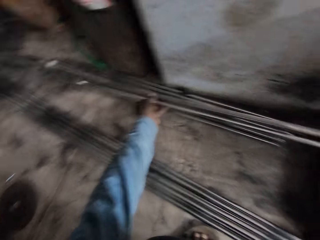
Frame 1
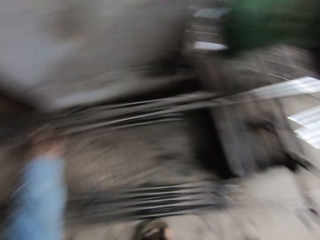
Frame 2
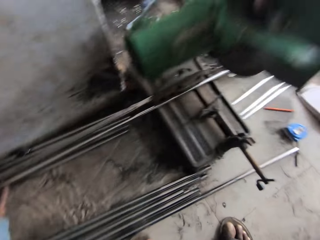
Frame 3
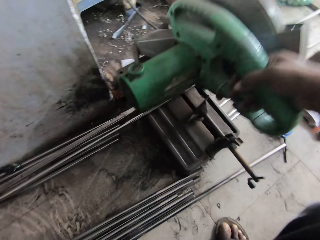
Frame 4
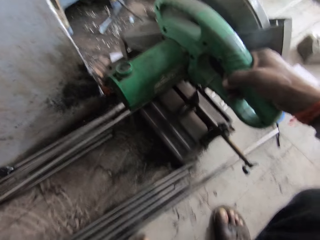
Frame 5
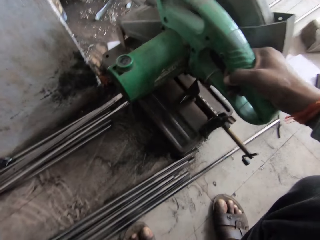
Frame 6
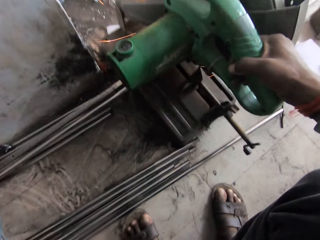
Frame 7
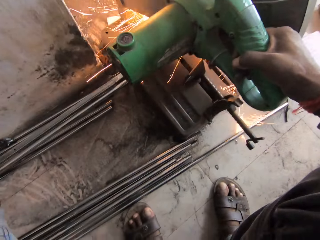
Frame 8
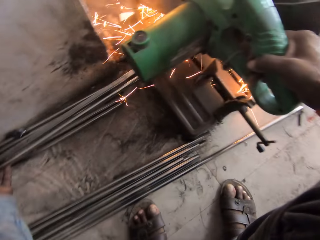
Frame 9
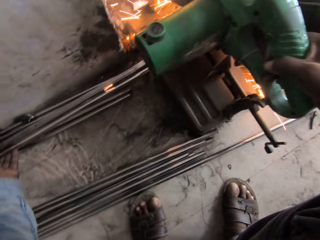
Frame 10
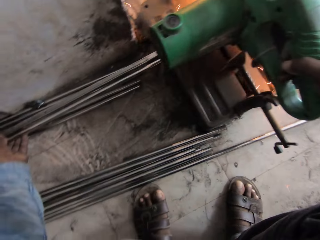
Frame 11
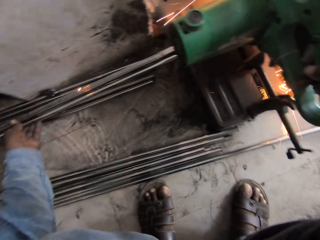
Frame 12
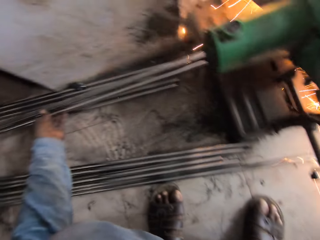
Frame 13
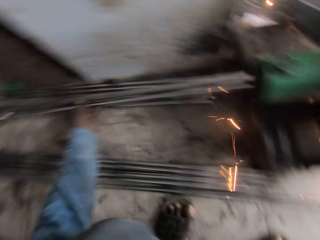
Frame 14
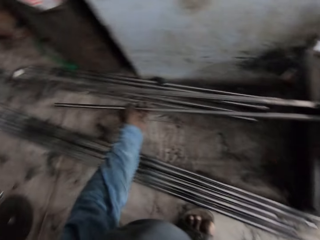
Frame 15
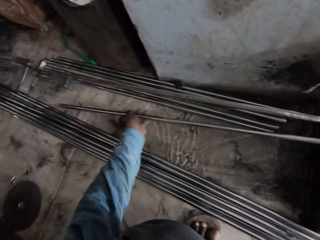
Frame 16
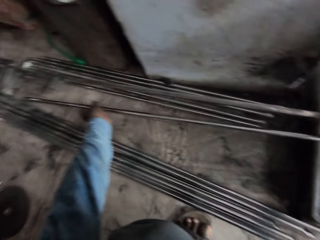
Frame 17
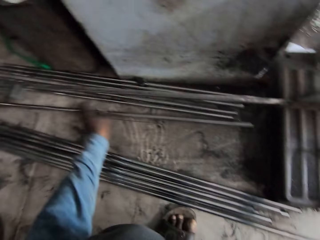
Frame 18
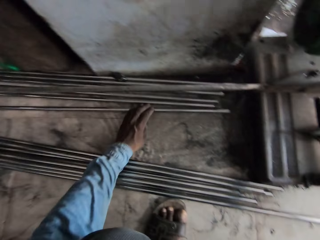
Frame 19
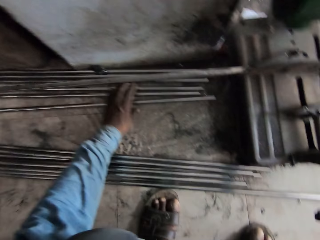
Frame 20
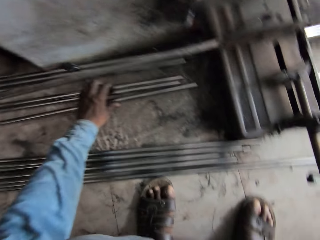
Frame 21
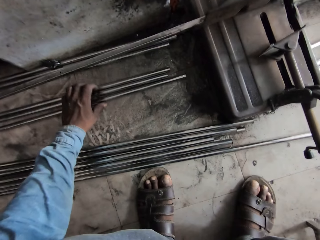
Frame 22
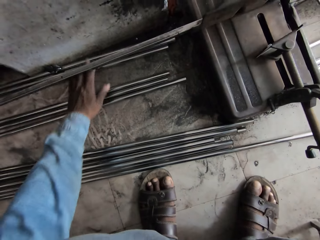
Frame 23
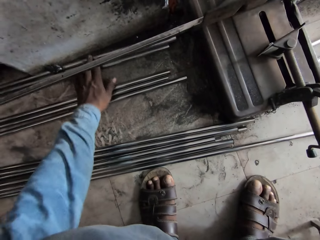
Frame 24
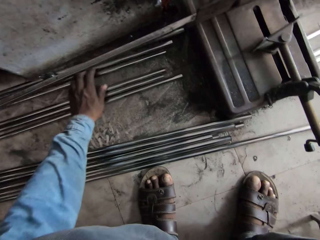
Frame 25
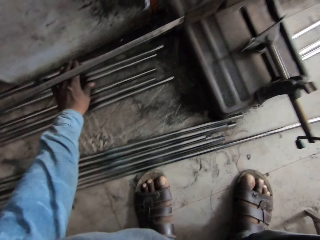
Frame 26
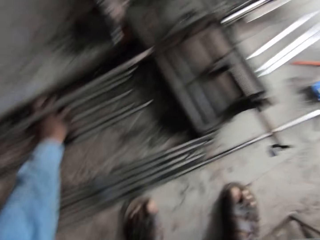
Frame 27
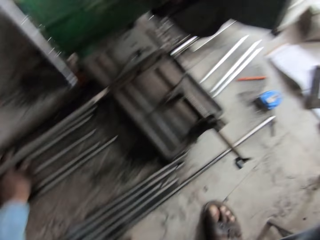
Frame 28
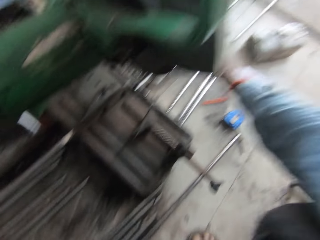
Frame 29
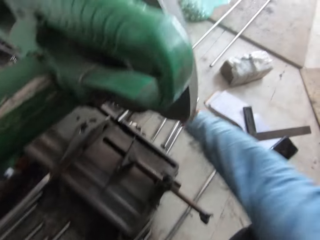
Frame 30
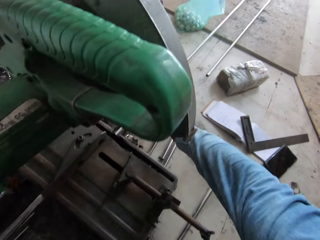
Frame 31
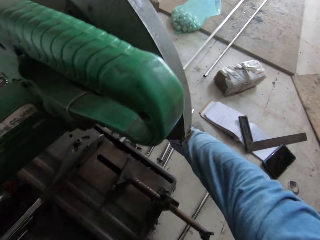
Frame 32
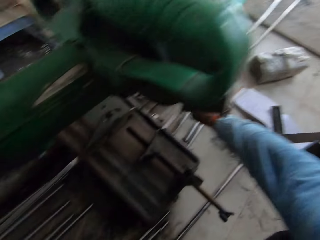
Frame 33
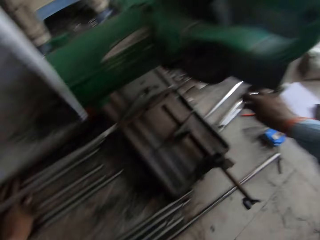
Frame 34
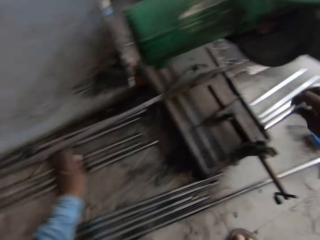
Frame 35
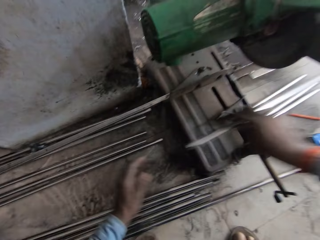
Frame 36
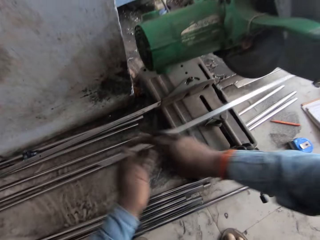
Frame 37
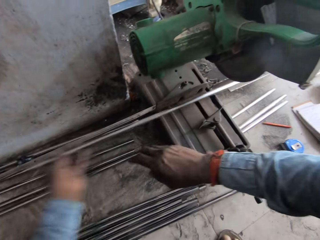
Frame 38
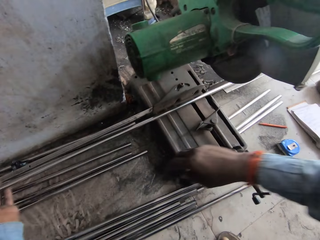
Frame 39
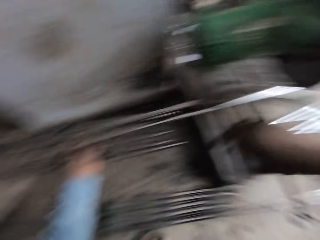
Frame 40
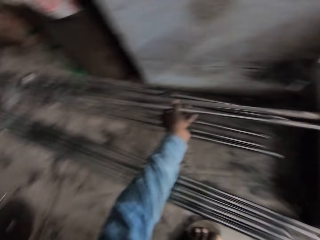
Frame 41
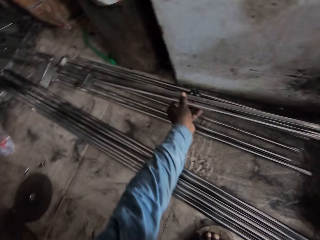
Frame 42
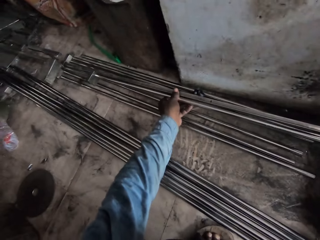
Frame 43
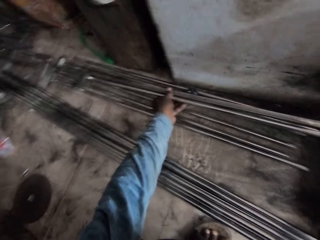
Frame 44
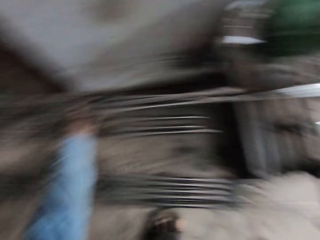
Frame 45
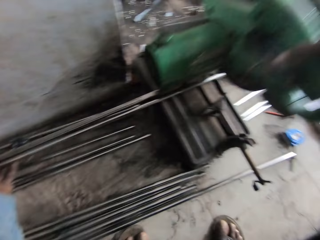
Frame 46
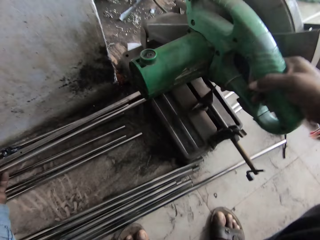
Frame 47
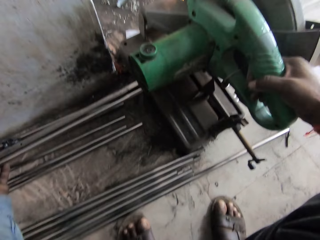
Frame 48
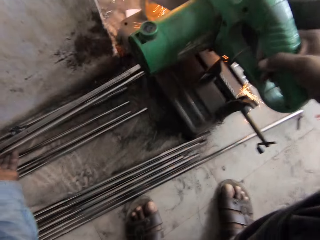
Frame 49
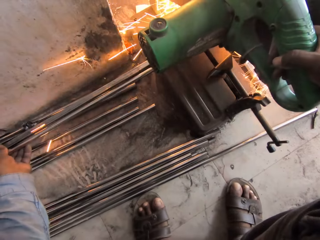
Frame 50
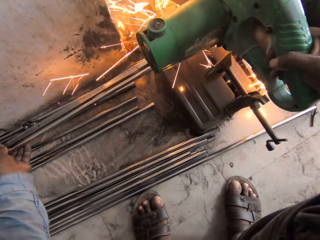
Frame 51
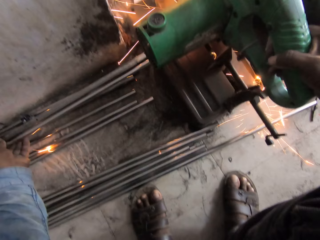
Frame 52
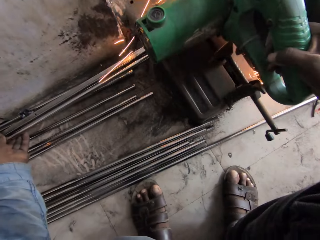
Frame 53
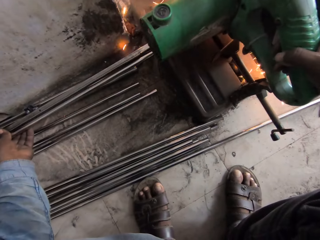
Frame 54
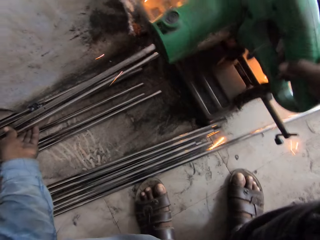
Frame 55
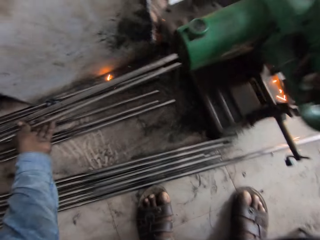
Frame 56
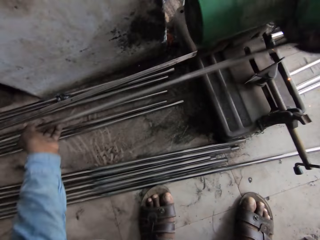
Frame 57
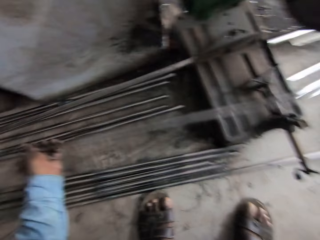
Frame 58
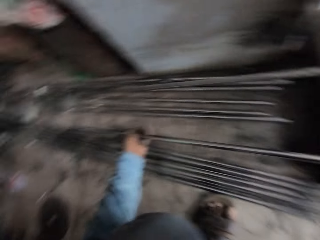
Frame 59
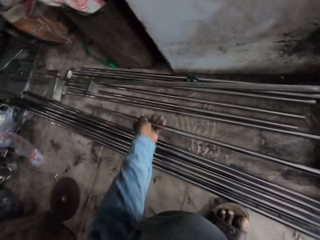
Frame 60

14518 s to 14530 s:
The camera wearer cuts metal. They move metals, lift metal, put metal down and cut metal.

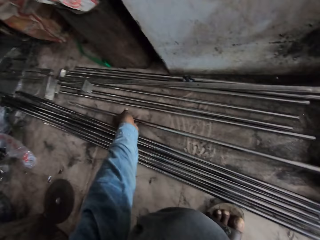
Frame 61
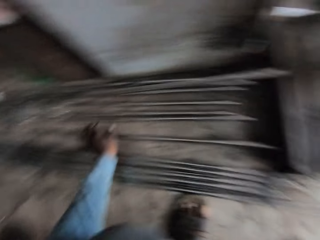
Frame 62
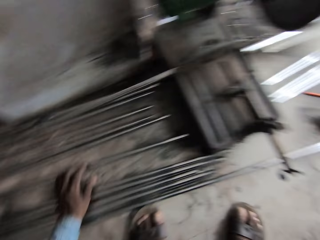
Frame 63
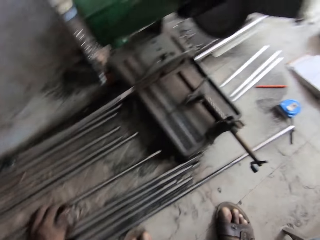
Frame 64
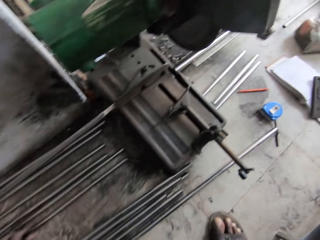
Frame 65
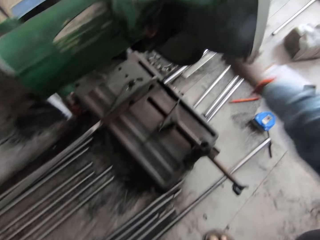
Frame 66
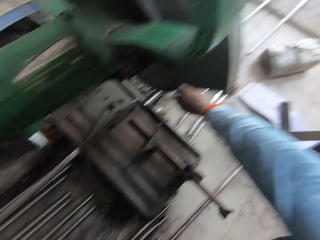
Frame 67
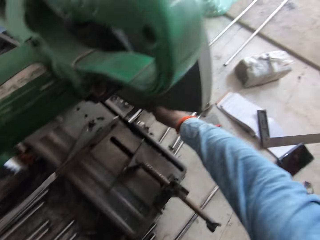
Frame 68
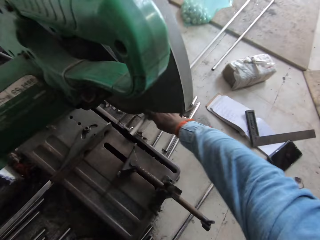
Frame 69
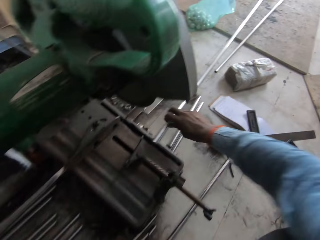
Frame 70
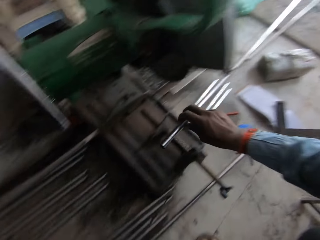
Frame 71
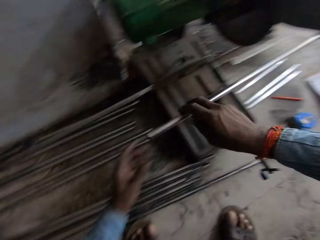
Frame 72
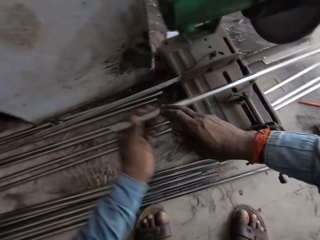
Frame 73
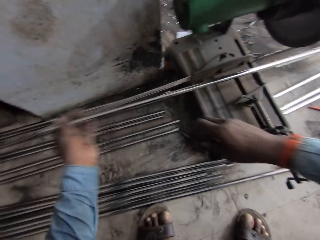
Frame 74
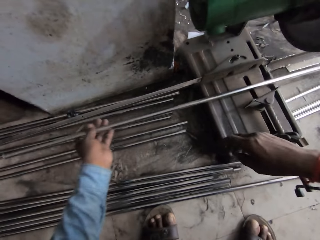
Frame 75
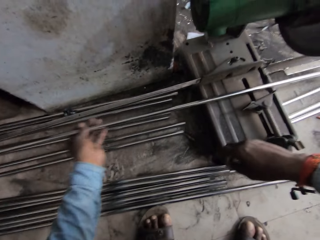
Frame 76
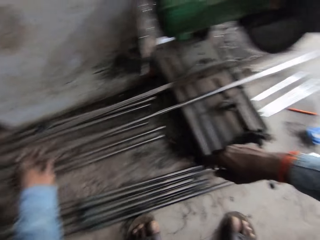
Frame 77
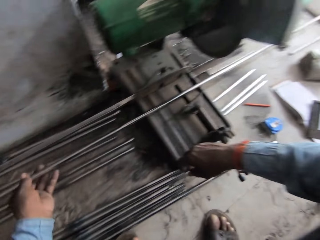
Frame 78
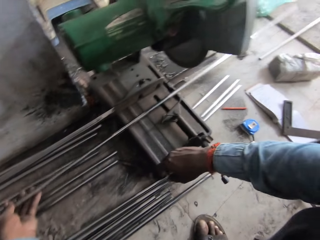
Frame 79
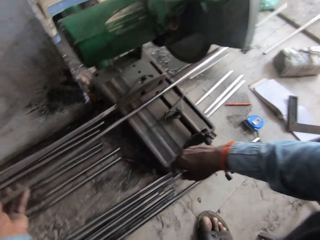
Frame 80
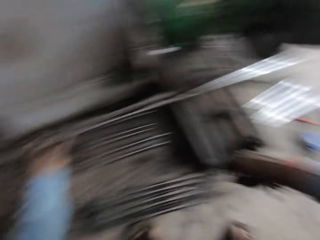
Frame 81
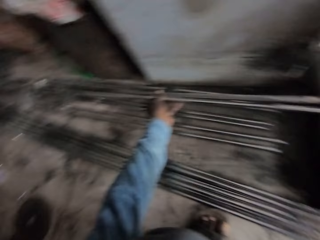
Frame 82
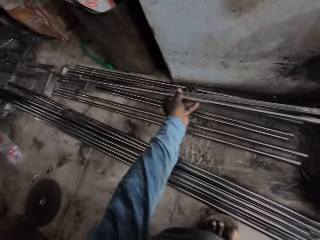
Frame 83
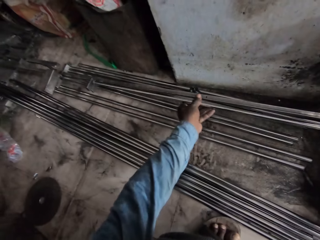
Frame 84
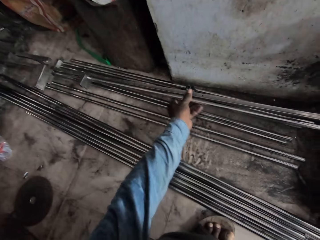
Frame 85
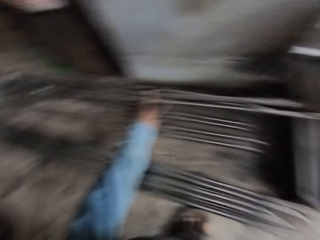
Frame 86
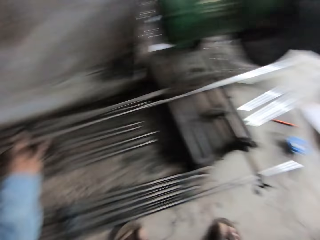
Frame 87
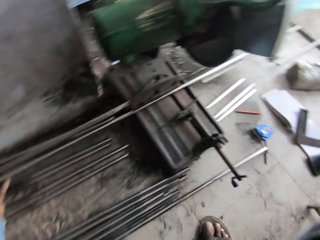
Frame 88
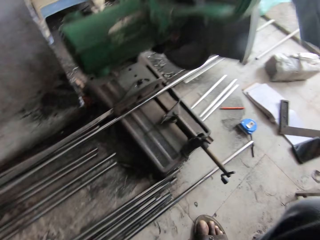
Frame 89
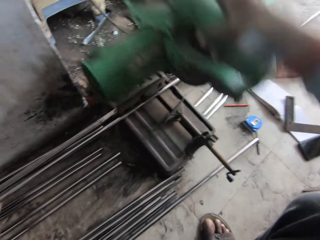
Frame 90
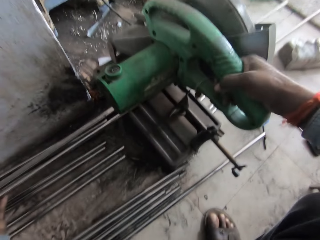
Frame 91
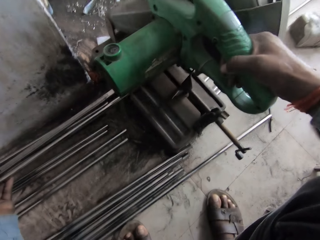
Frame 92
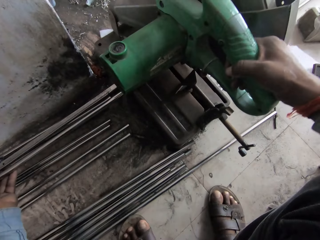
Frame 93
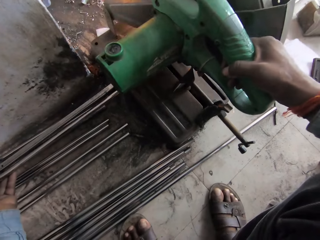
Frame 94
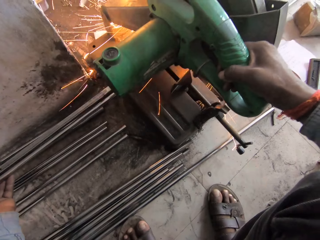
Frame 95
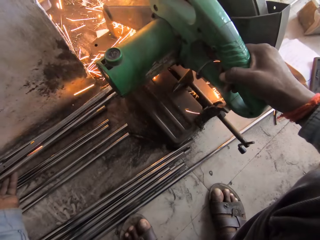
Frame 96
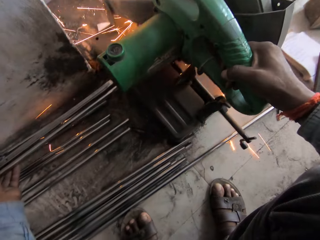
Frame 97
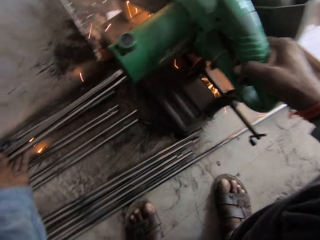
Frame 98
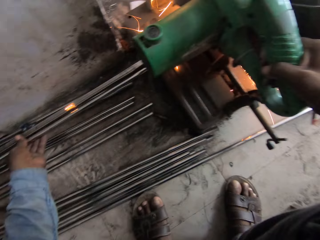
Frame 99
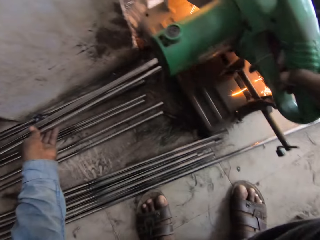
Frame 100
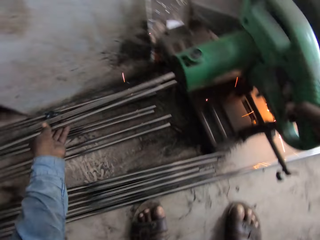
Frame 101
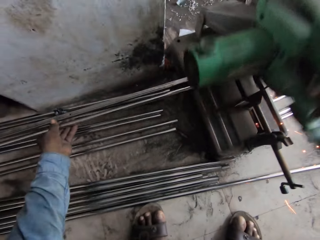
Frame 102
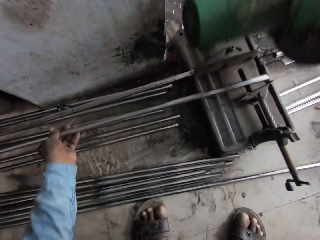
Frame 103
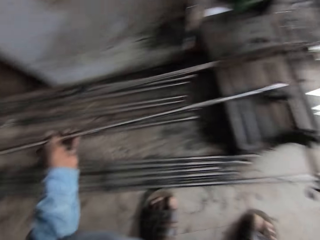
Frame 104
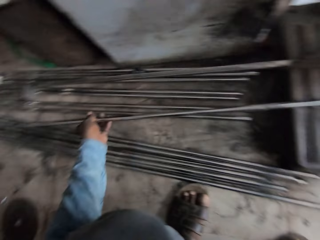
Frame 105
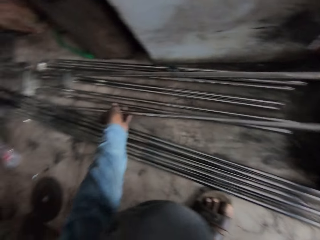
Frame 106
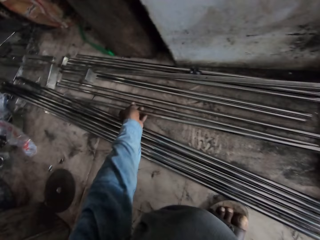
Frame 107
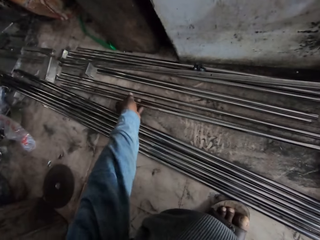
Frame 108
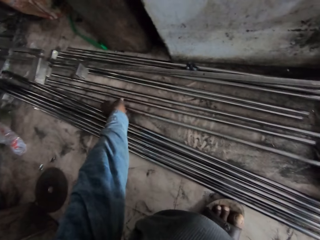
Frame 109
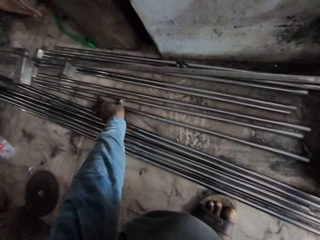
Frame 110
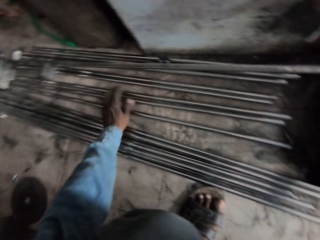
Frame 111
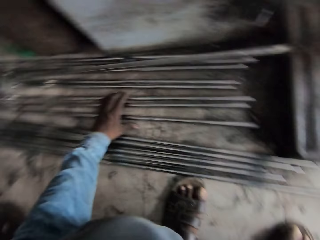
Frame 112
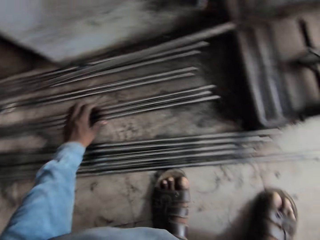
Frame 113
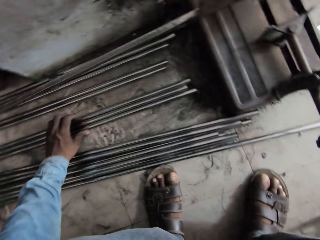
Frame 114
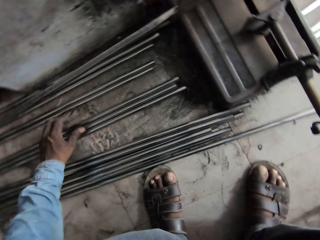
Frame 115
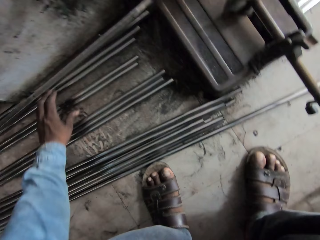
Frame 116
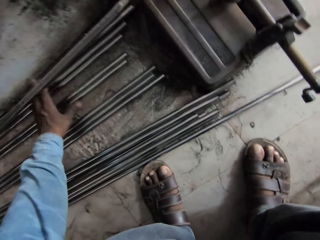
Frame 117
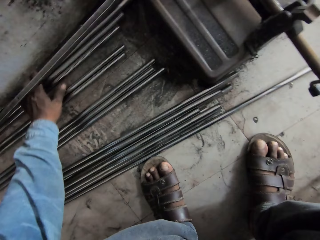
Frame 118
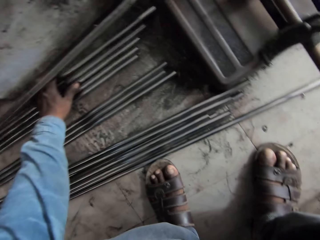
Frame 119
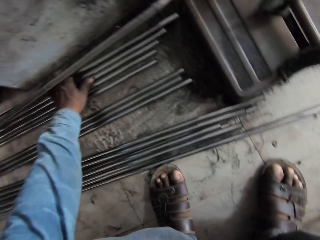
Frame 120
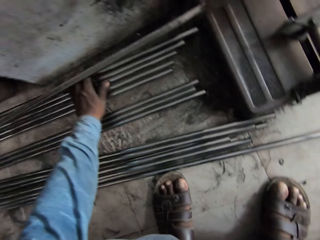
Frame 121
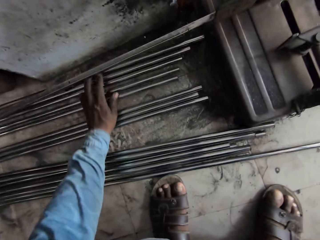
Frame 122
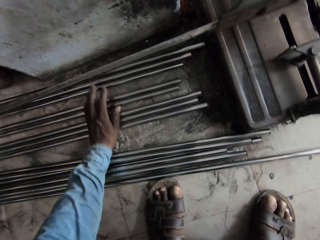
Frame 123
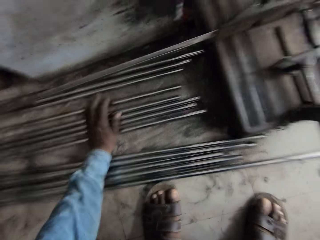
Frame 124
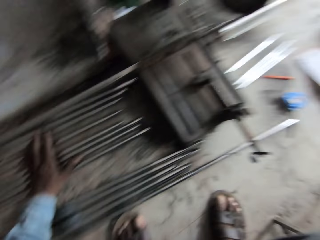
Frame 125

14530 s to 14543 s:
The camera wearer moves metals. They lift metal, put metal down, cut metal and move metals.
